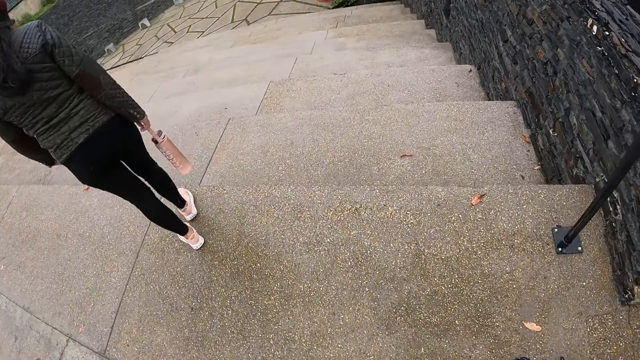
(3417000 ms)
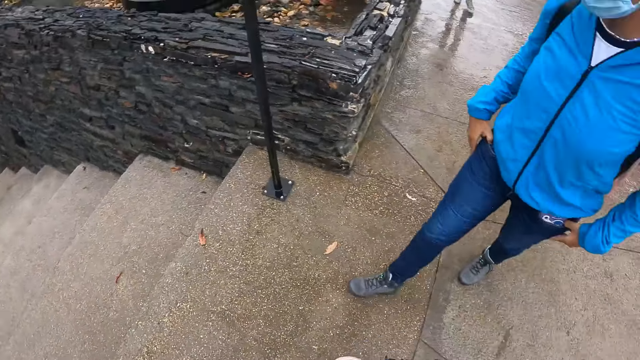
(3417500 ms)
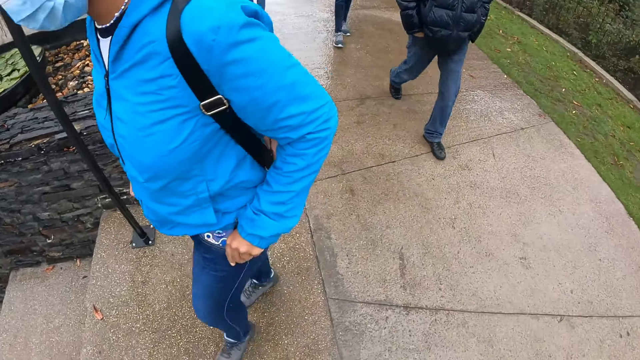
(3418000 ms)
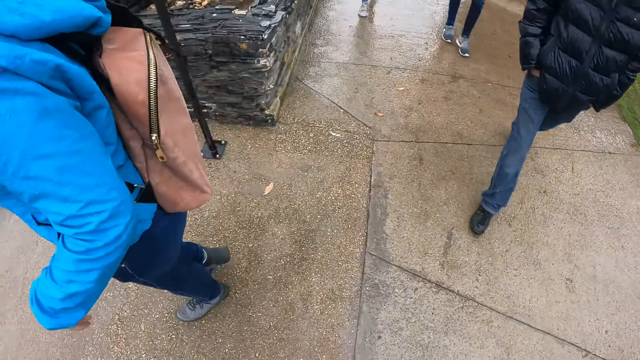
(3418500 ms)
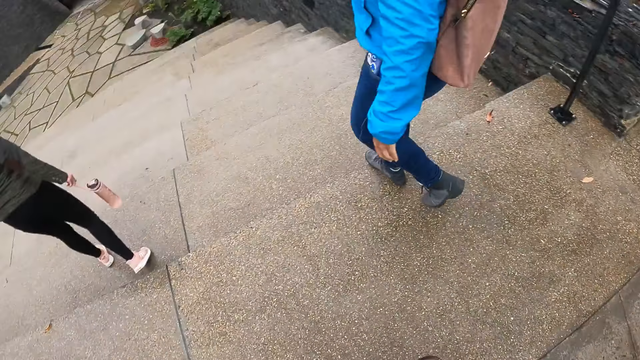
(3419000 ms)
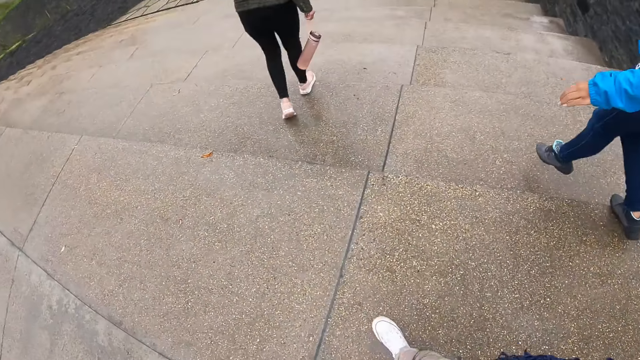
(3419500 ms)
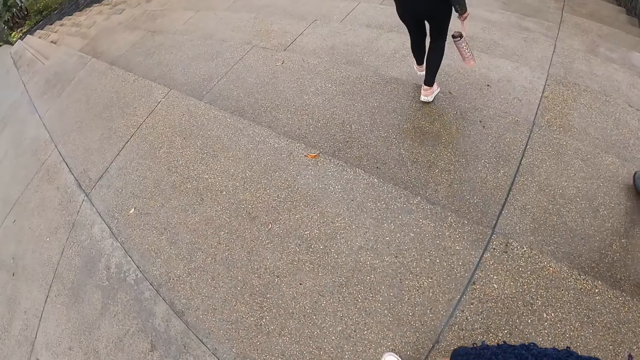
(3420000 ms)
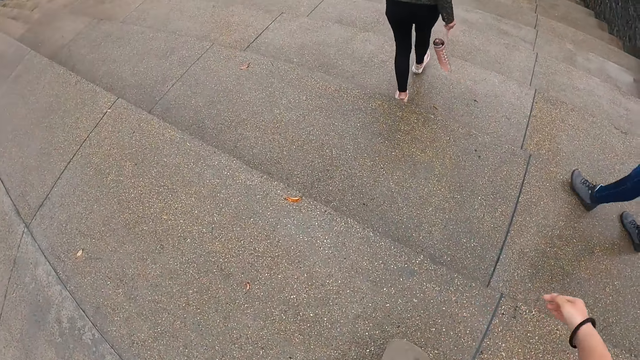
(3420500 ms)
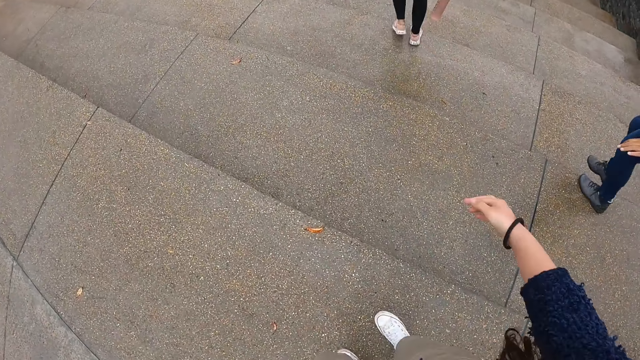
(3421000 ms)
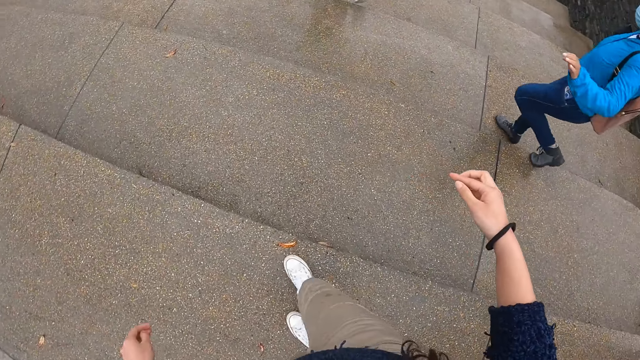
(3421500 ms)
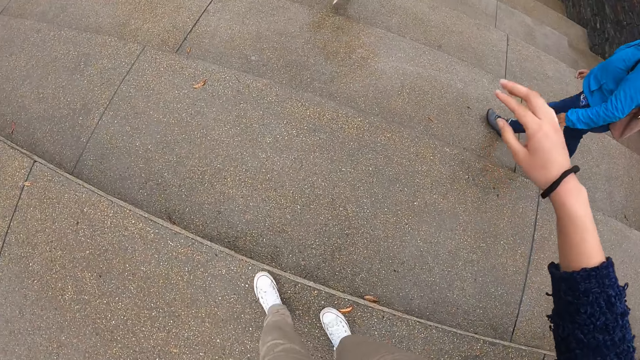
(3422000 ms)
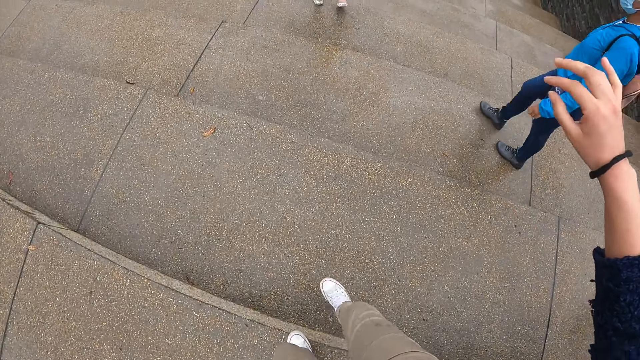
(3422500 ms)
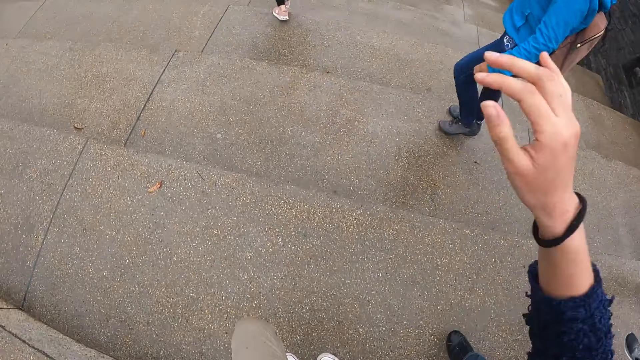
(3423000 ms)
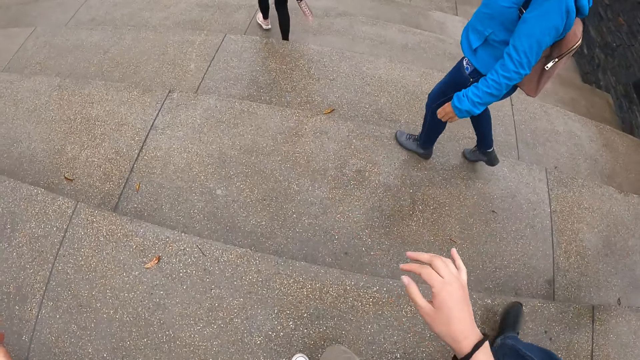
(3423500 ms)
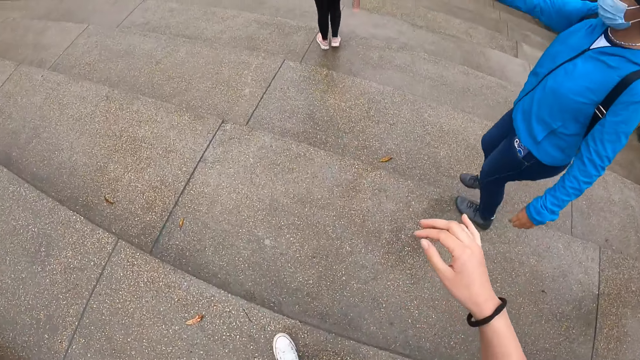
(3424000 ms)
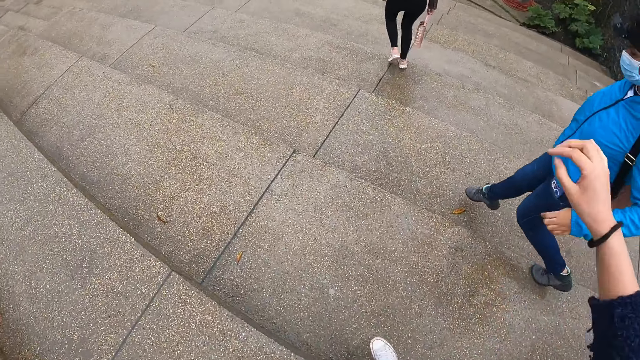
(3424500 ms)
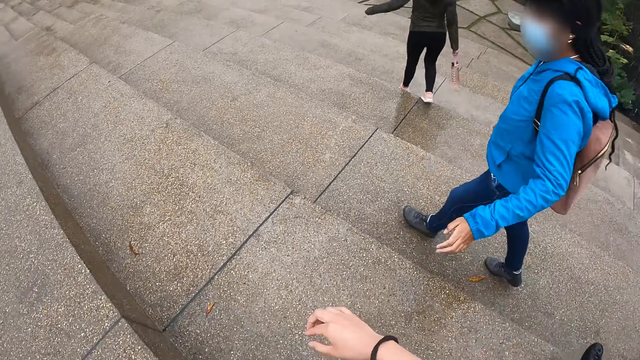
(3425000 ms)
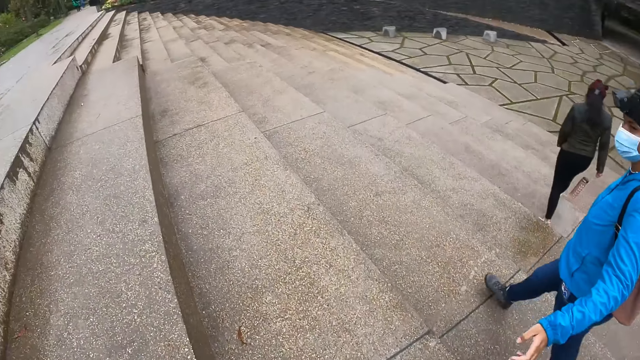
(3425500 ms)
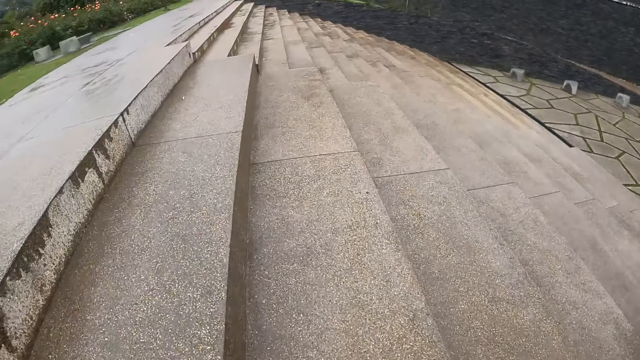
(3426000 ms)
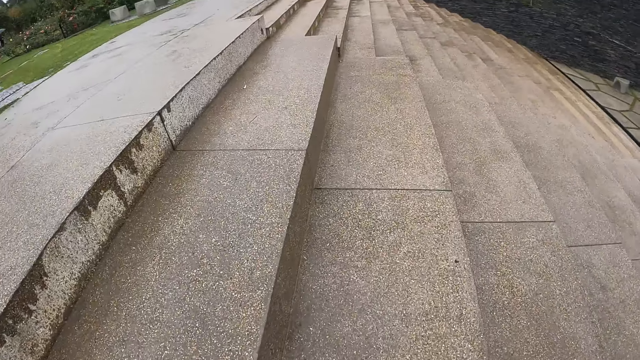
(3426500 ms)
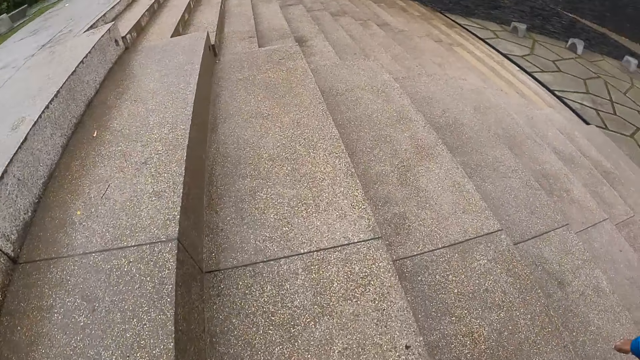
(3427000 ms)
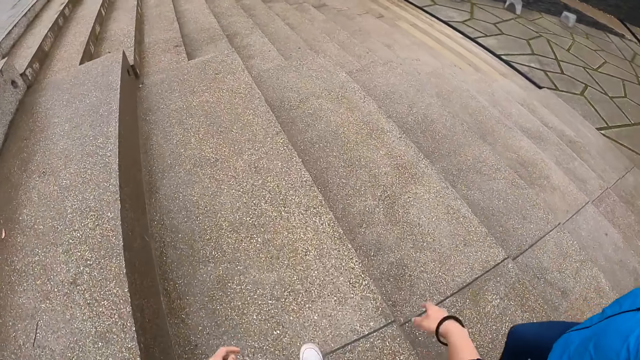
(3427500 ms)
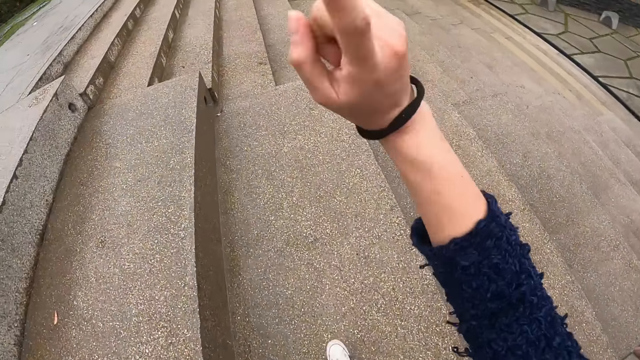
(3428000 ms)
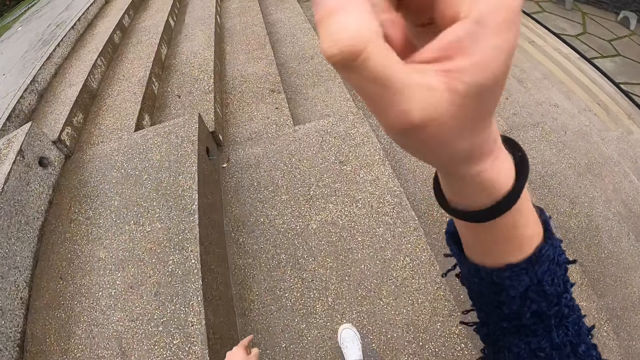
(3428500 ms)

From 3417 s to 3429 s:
The camera wearer walks down the stairs alongside the group of people. They converse with the woman.

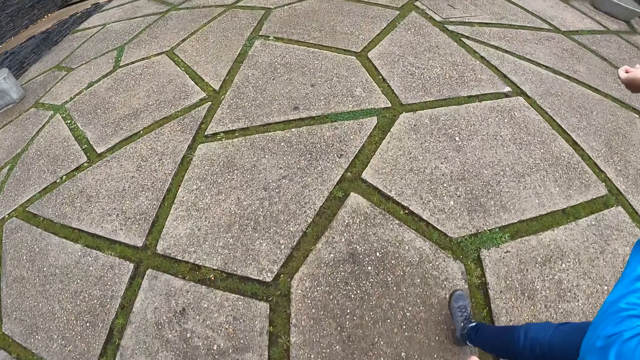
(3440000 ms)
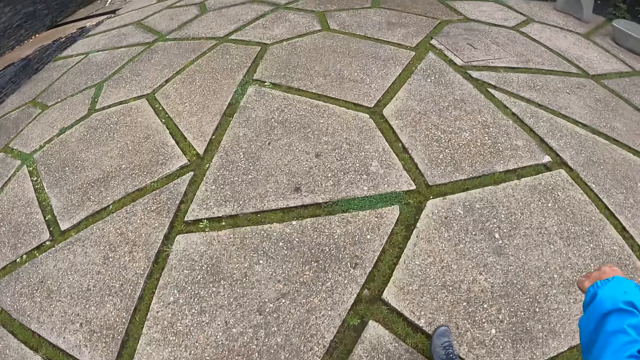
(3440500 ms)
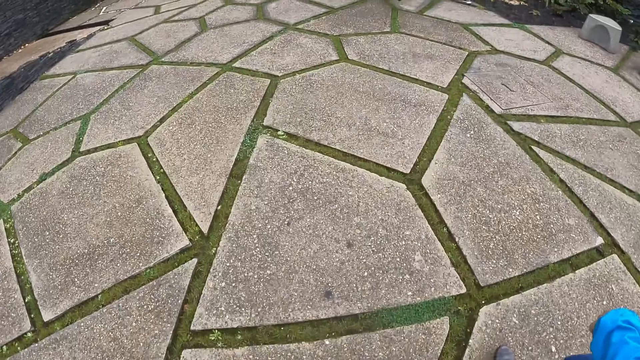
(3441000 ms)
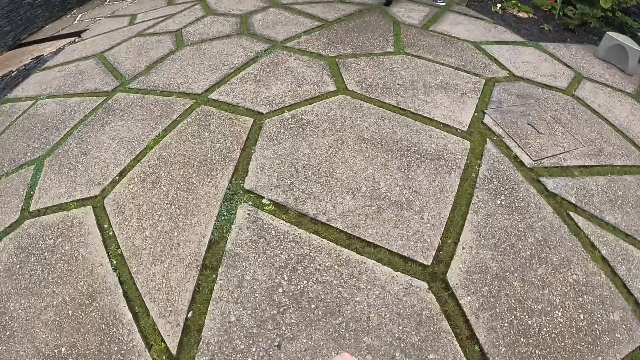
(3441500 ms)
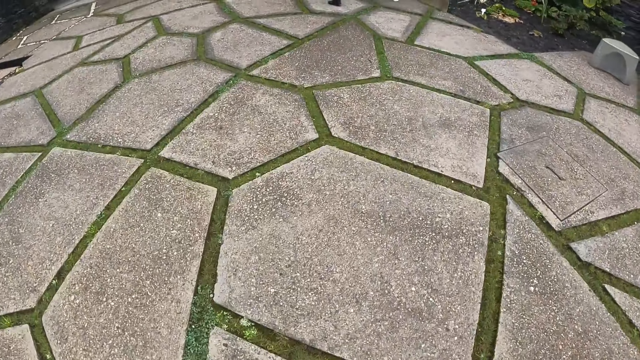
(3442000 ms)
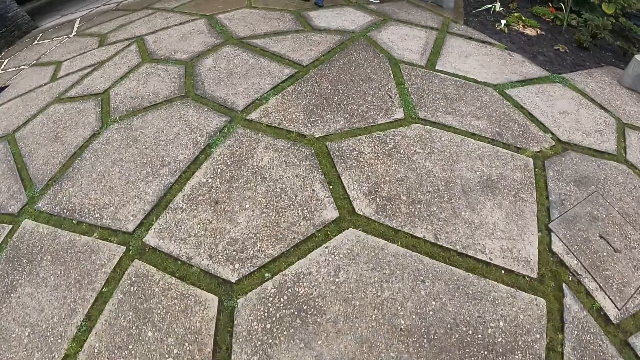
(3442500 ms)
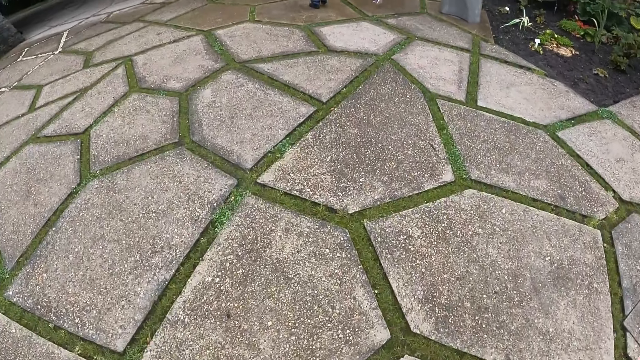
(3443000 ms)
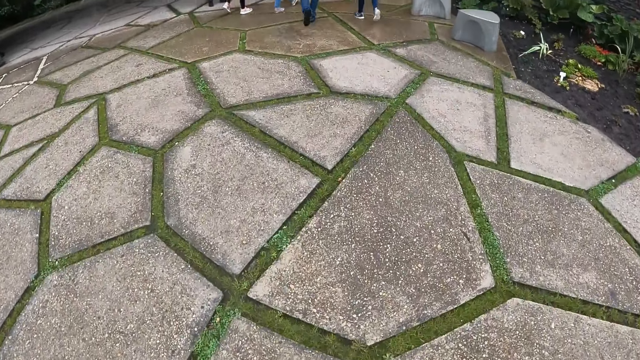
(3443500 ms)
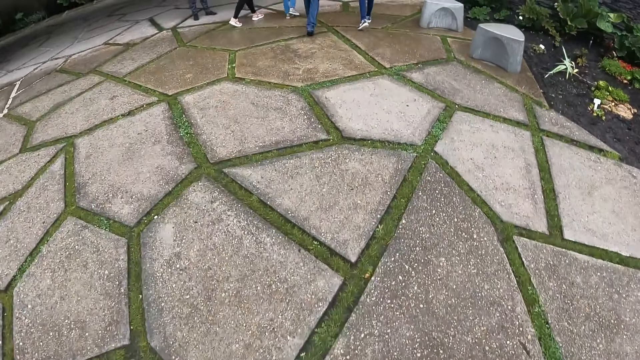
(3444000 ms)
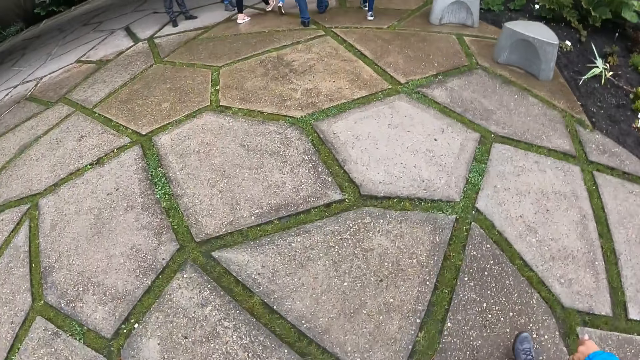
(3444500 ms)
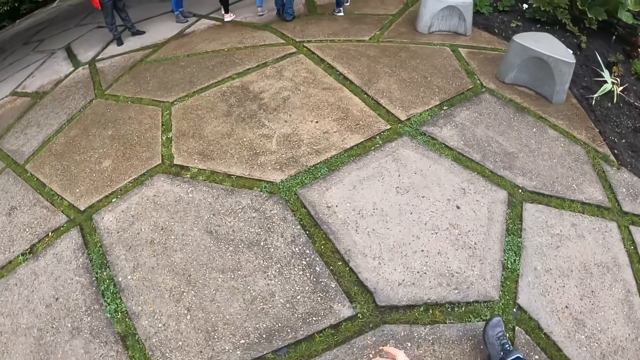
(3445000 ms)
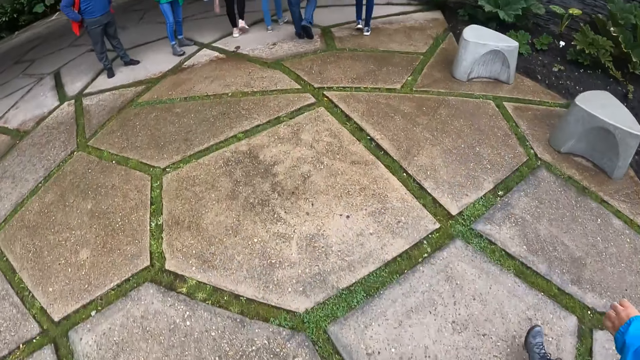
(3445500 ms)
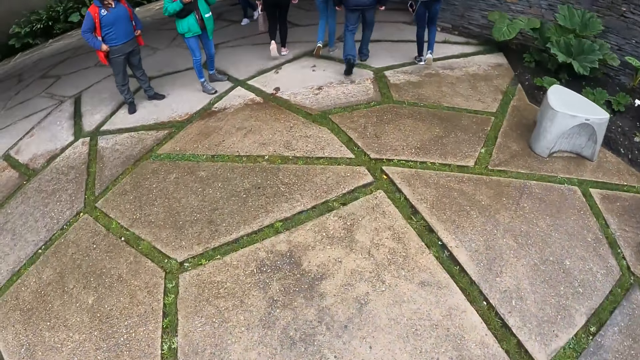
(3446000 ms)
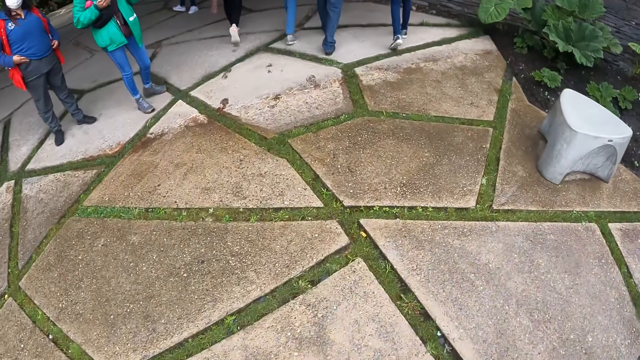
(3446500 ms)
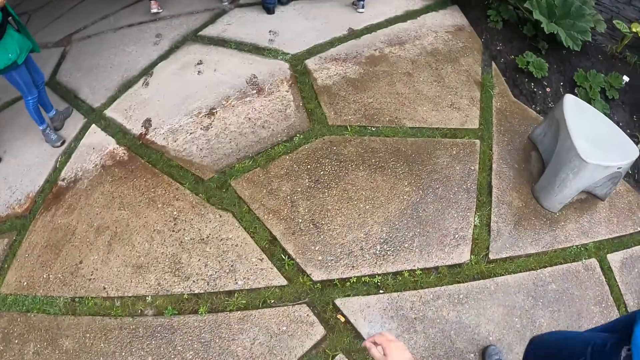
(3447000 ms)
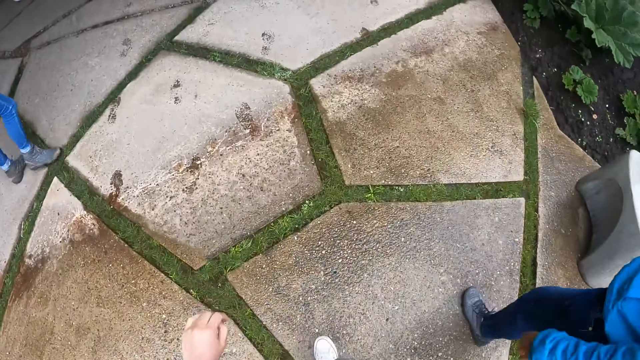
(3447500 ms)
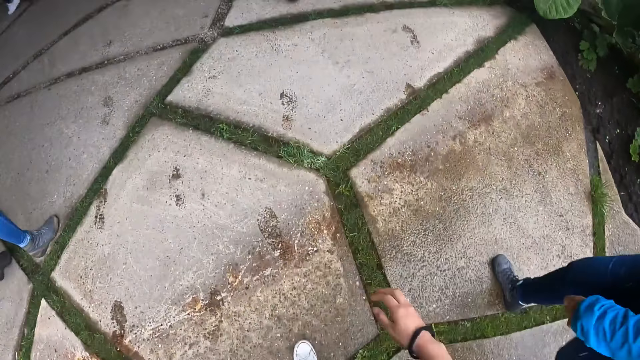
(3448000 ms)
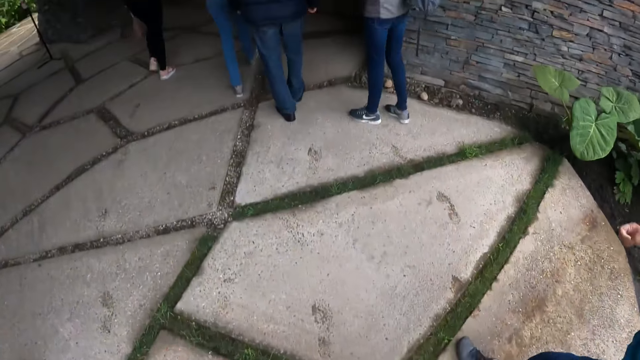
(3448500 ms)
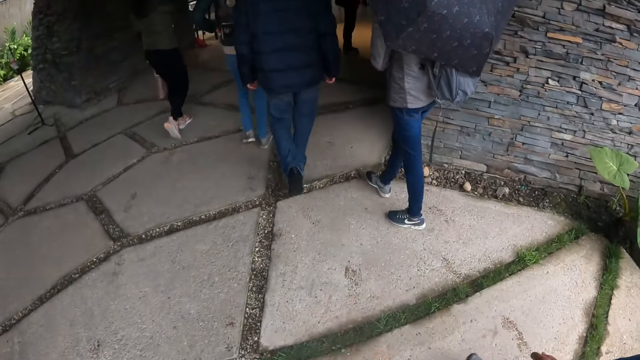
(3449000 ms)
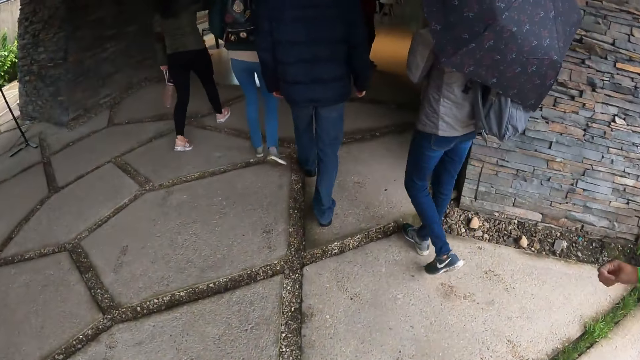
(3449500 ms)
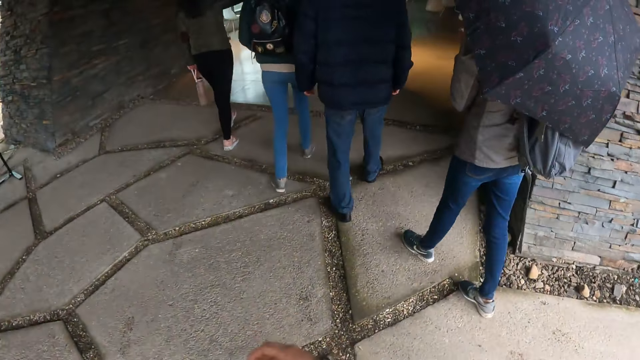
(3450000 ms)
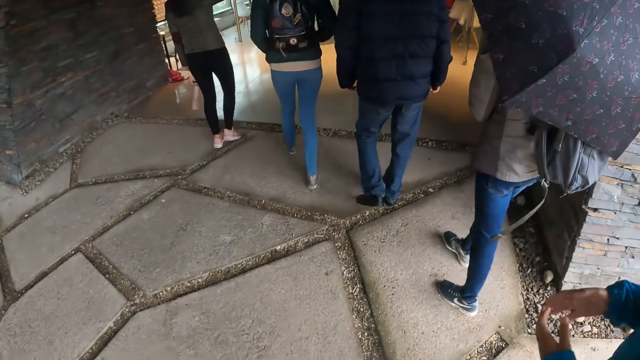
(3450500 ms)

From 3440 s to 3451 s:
The camera wearer walks on the pavements.
